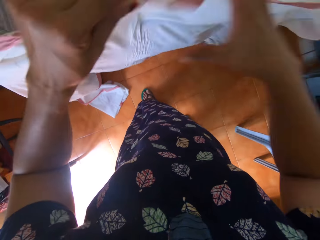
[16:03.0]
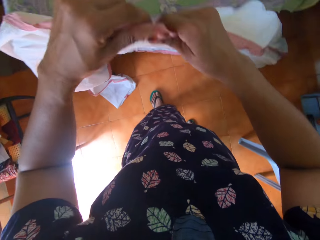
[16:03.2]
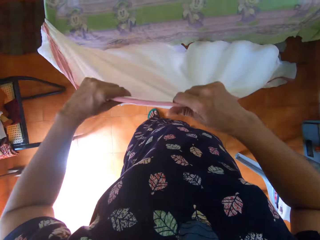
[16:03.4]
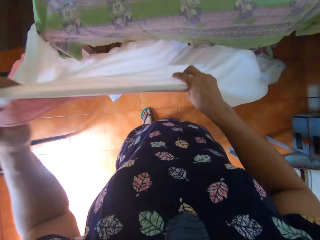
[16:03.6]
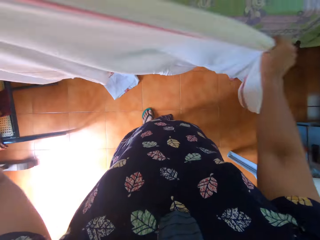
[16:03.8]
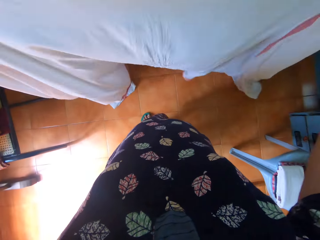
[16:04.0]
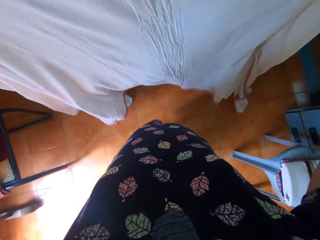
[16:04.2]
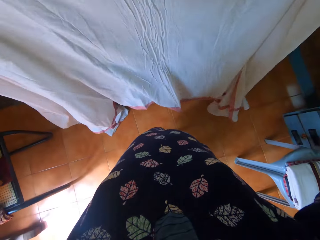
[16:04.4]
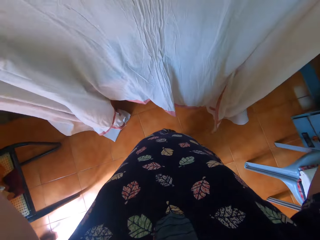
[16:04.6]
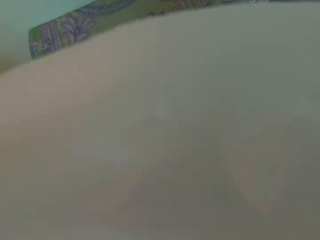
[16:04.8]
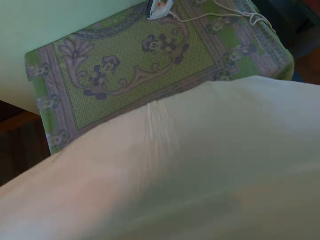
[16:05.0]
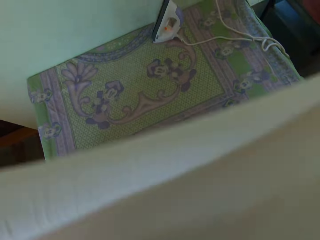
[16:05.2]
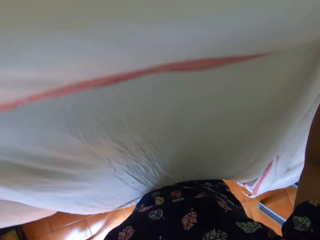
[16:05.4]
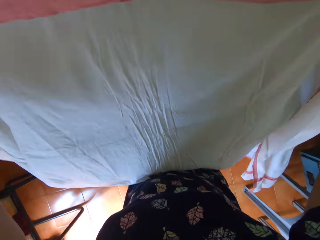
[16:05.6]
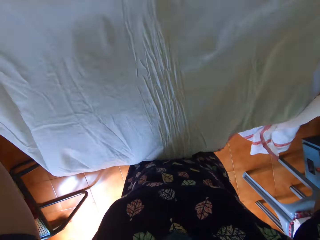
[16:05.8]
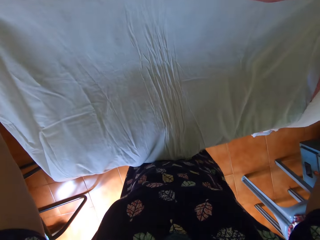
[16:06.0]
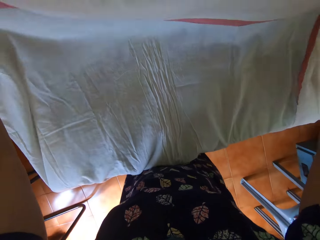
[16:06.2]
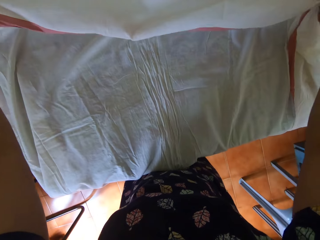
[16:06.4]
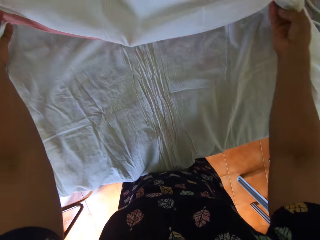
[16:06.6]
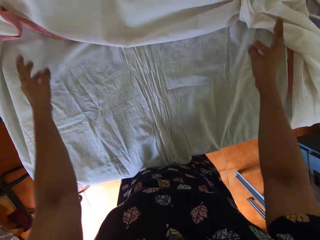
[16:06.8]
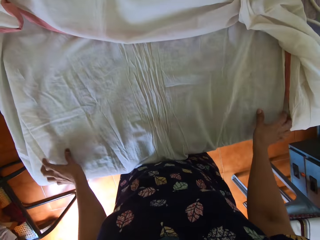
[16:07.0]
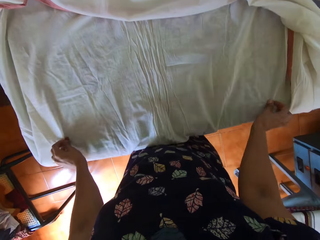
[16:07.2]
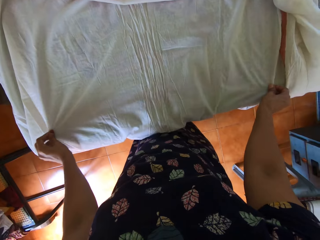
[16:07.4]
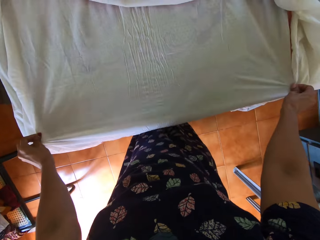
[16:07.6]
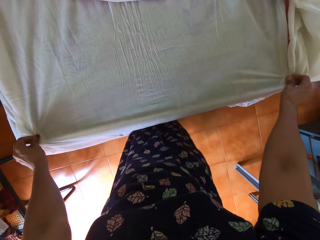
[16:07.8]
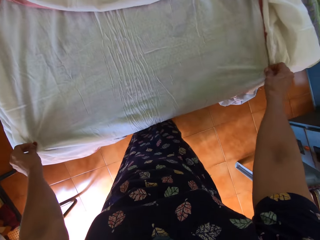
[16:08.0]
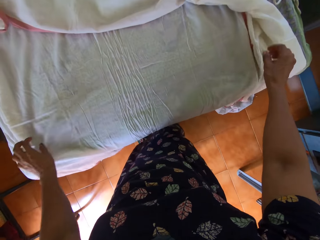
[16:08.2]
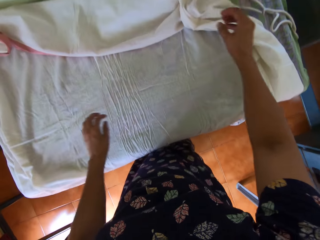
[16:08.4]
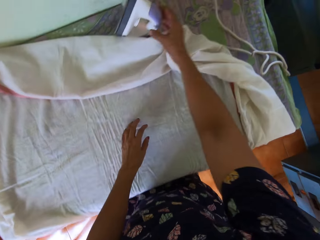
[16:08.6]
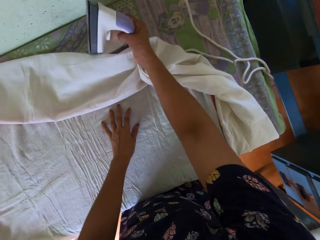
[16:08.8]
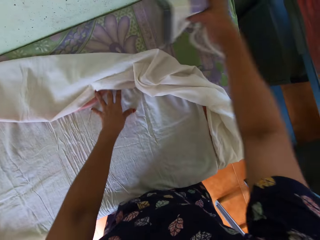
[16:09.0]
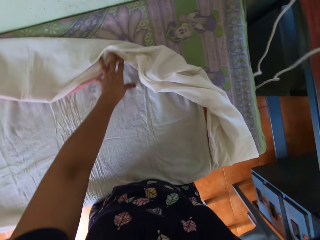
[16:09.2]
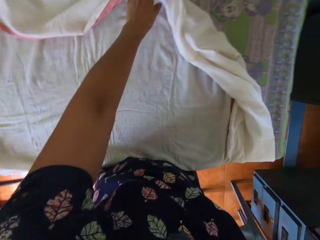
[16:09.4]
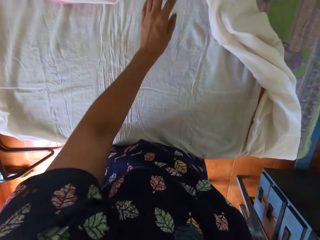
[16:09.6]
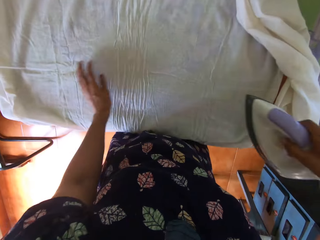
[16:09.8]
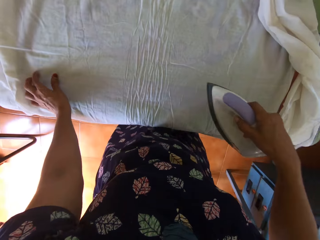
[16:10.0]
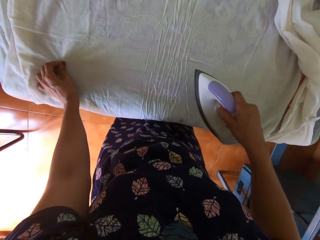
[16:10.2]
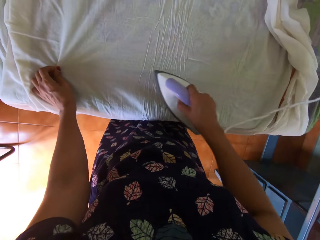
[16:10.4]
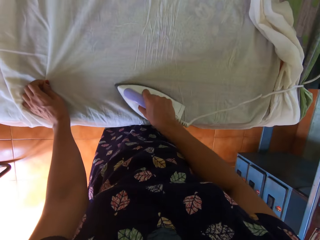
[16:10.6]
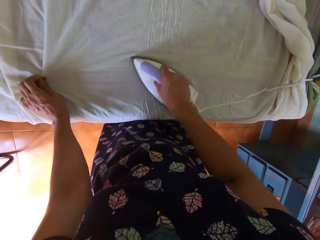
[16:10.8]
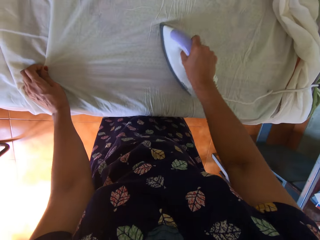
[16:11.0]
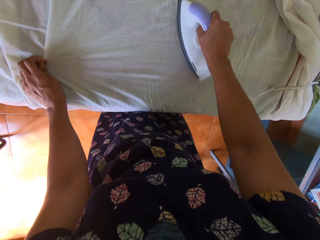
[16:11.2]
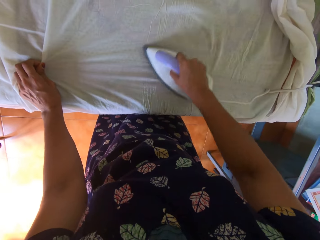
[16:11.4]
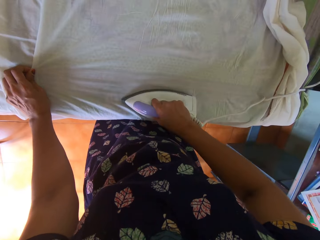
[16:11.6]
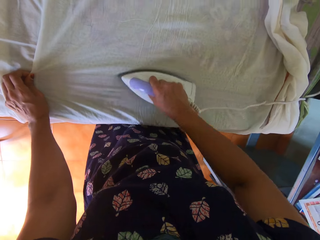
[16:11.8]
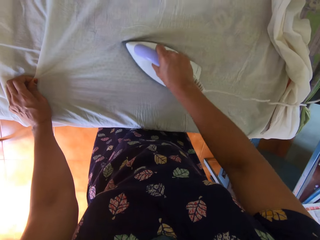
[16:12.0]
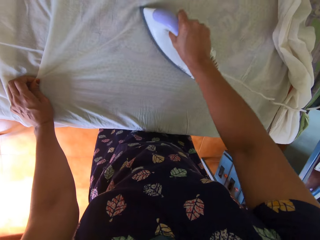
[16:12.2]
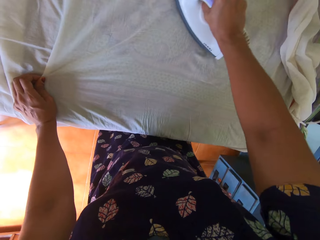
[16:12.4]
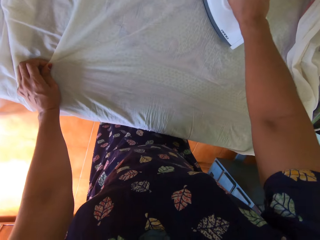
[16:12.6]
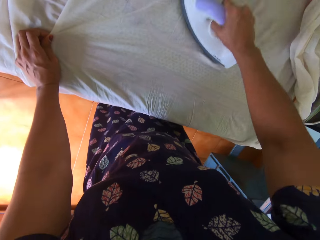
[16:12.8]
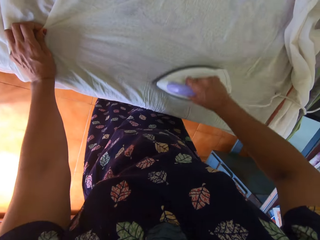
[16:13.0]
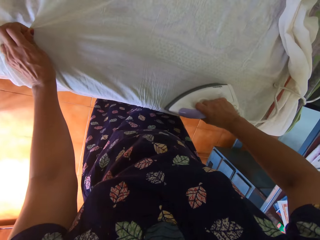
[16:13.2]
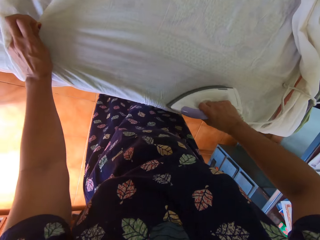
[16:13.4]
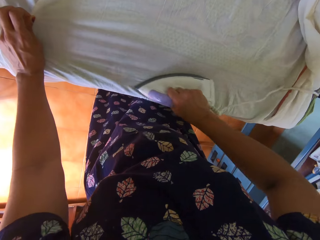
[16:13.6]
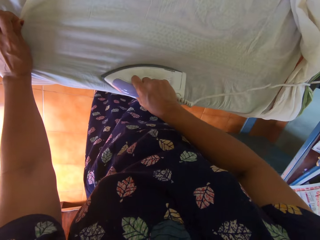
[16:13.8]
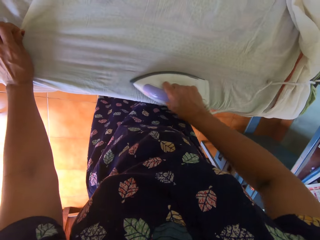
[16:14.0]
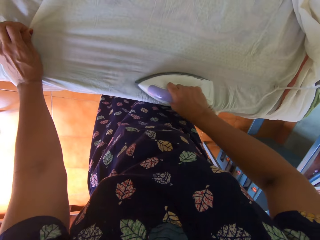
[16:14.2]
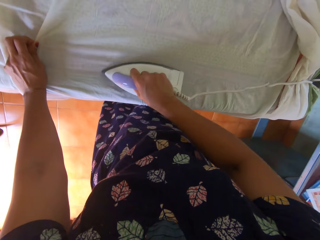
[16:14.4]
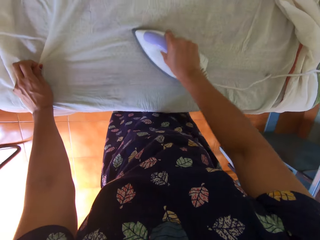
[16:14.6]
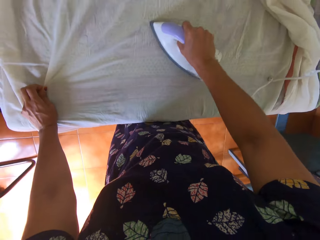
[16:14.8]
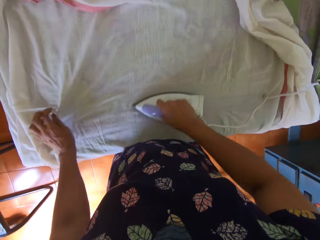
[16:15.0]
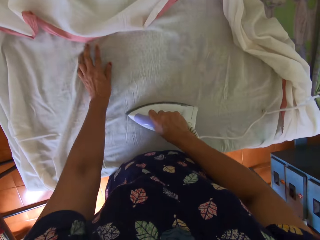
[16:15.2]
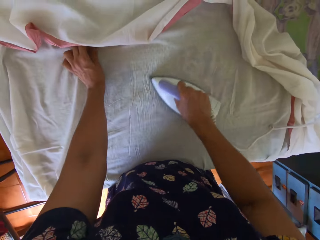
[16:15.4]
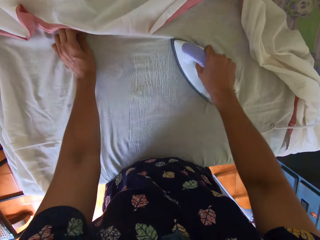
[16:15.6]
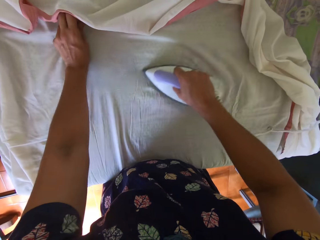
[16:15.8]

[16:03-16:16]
The camera wearer straightens the piece of cloth with both hands. They place the piece of cloth on the table with both hands, converse, take the iron, straighten the cloth, and iron the piece of cloth on the table.

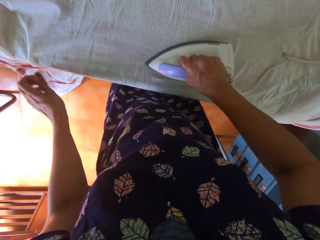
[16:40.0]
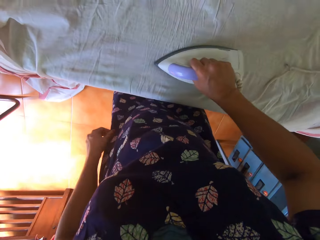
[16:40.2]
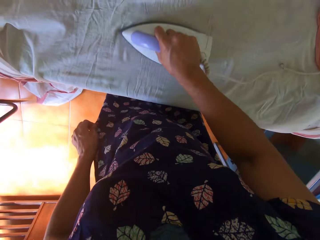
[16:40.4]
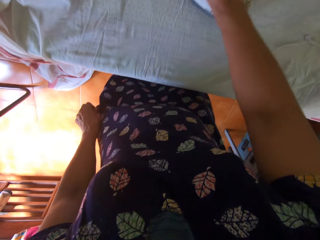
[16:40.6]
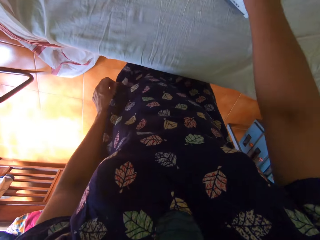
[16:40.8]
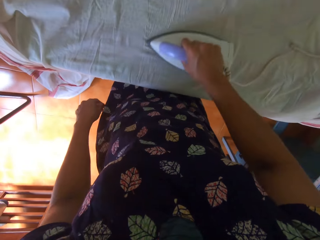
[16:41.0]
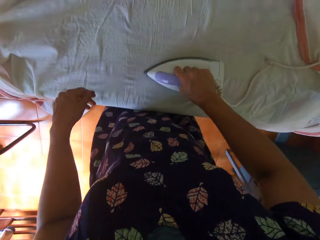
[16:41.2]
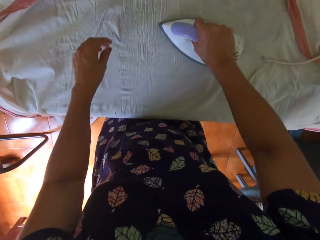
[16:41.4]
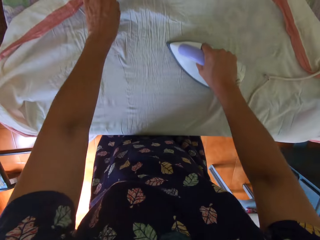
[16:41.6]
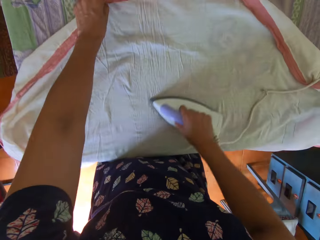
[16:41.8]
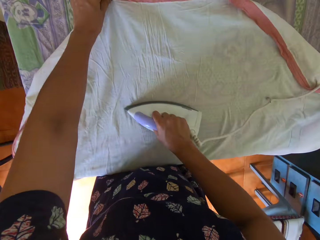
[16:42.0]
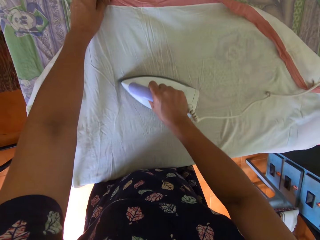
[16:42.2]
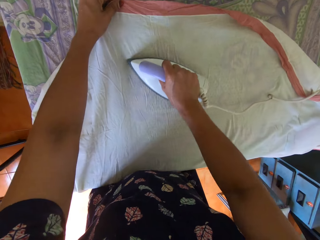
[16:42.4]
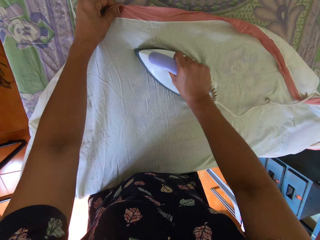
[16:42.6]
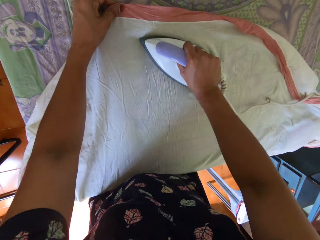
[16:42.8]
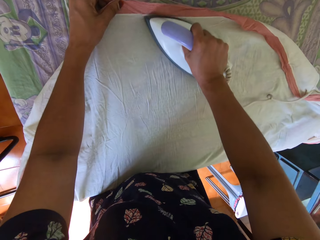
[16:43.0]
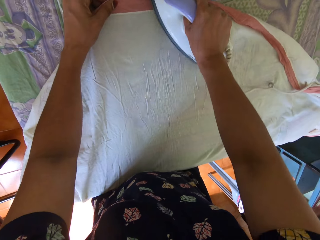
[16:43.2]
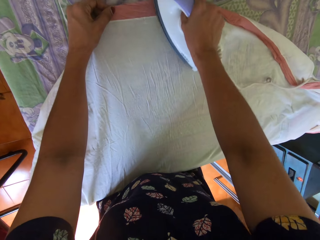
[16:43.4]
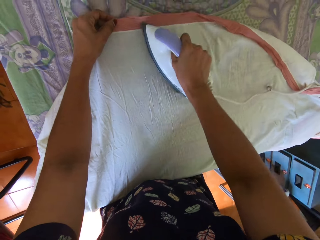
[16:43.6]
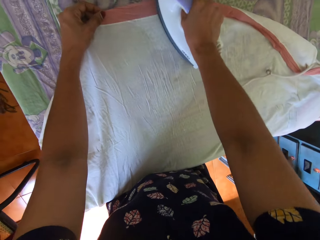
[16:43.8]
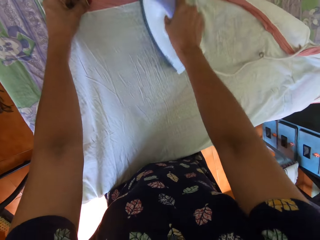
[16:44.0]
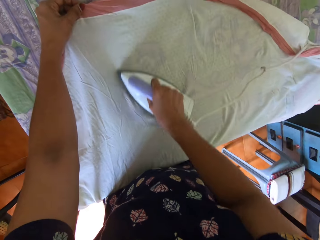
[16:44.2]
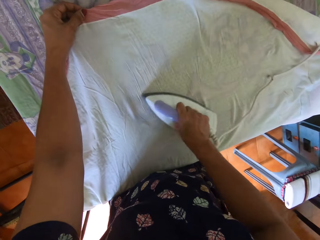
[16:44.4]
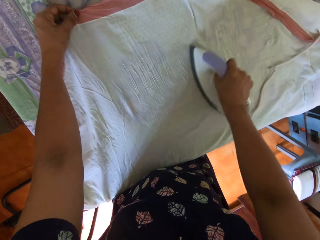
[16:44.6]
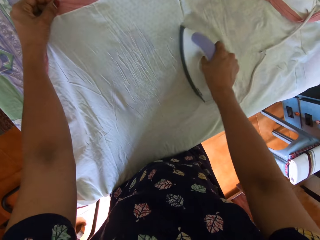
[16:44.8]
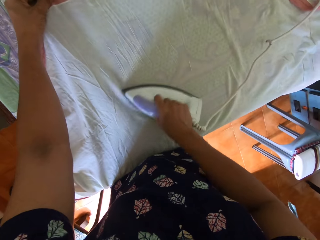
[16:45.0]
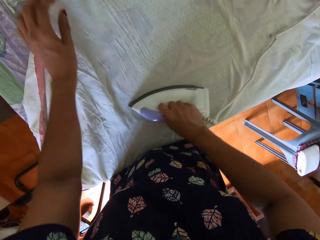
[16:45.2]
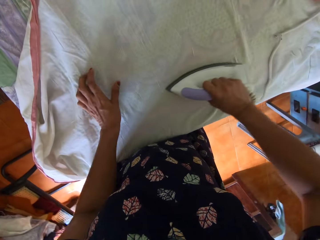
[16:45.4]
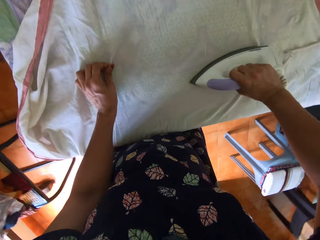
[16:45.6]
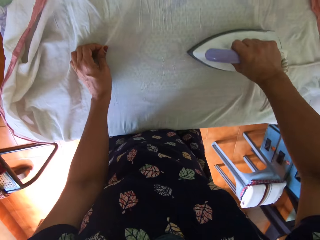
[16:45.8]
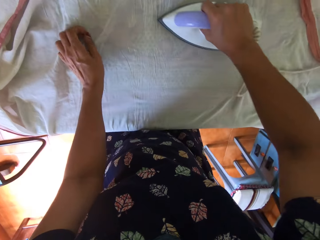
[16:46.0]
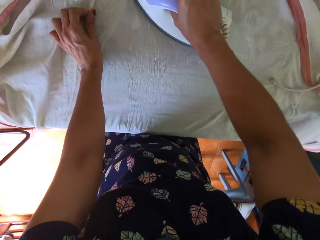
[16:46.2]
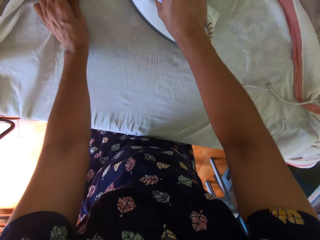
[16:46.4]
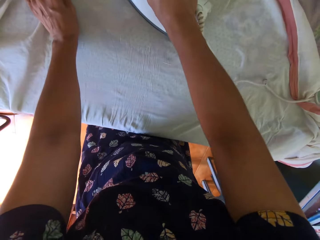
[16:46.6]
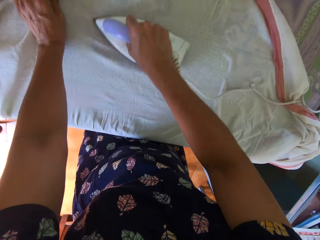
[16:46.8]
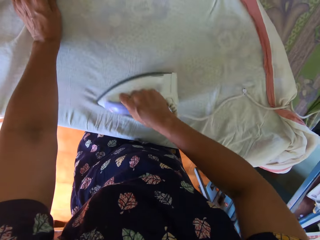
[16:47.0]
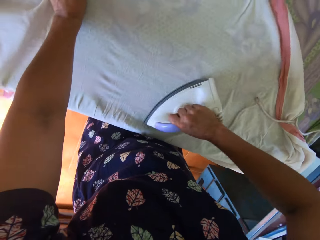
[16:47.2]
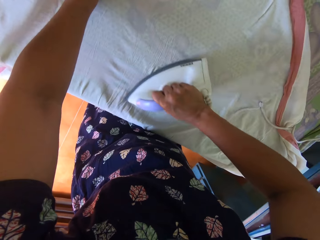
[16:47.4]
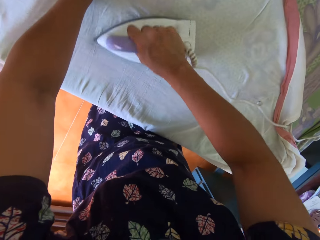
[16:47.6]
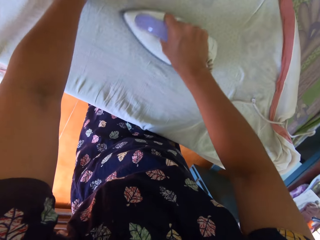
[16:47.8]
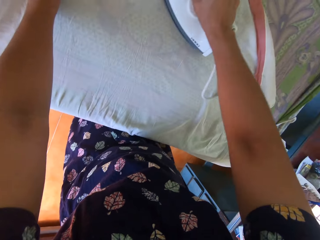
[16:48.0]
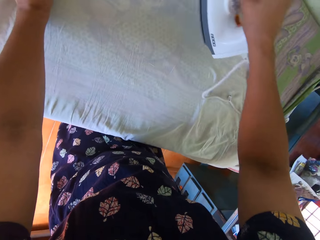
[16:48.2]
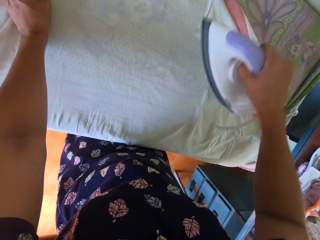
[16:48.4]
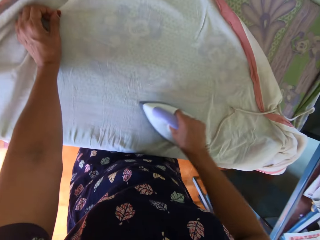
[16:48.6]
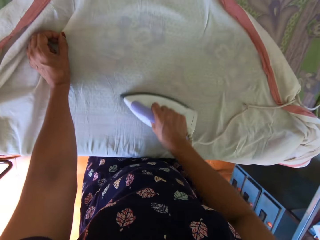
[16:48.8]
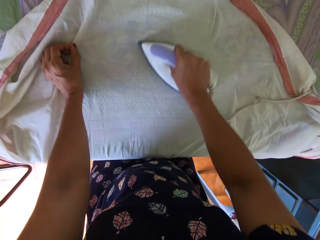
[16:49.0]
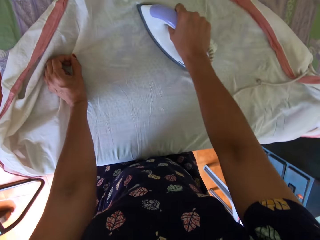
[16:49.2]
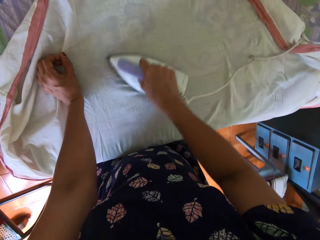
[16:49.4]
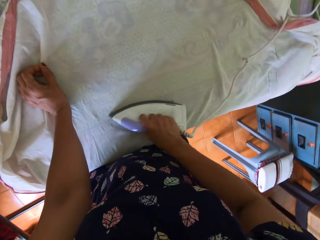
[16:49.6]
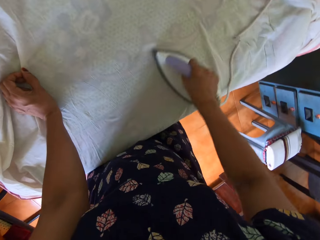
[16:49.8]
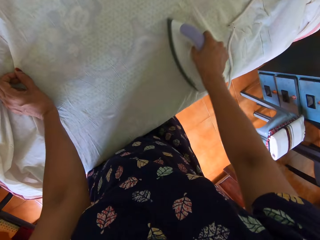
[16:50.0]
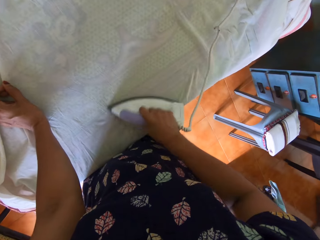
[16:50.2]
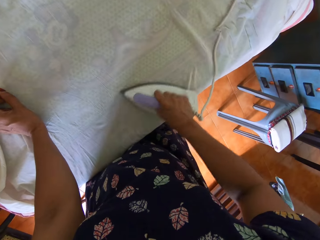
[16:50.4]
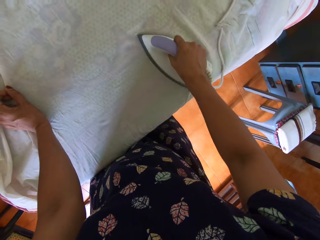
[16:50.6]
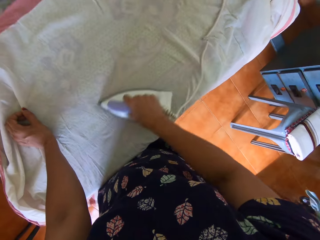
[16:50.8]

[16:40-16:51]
The camera wearer shakes her cloth.
